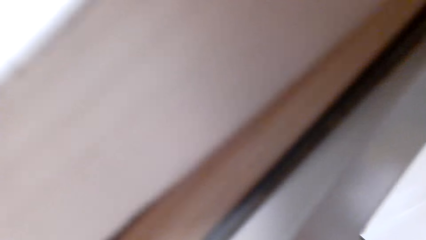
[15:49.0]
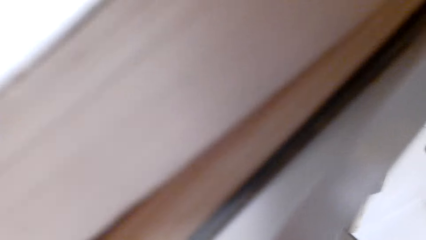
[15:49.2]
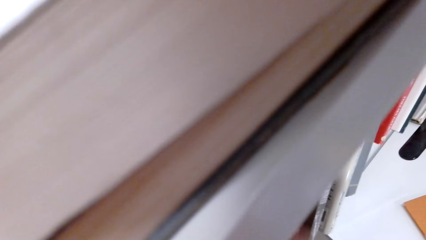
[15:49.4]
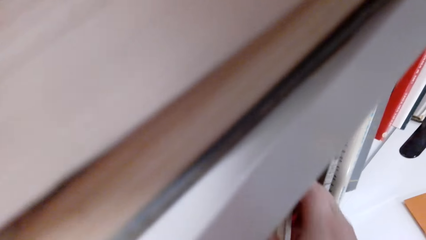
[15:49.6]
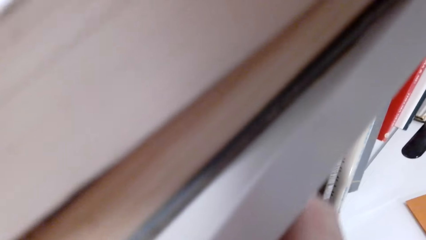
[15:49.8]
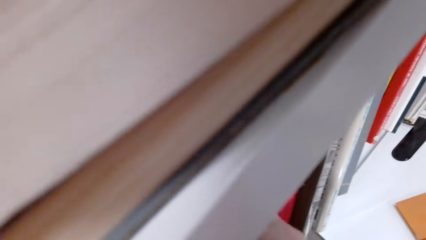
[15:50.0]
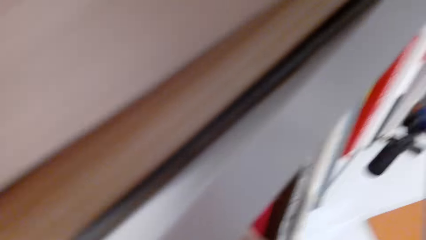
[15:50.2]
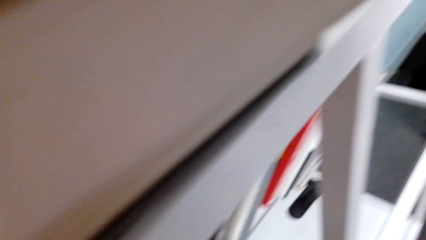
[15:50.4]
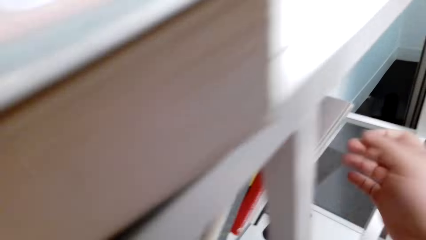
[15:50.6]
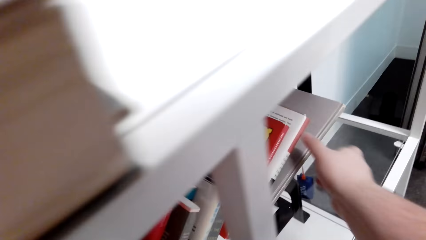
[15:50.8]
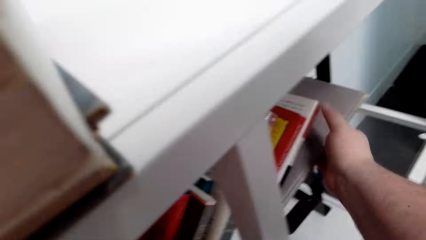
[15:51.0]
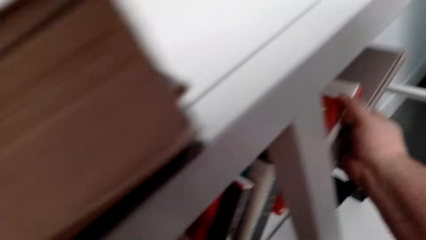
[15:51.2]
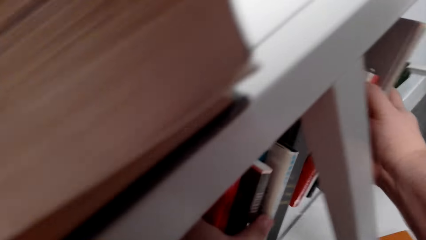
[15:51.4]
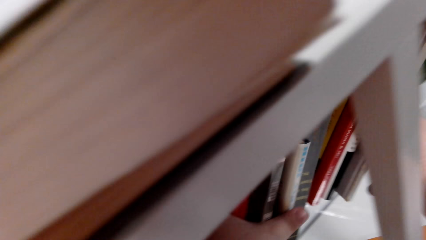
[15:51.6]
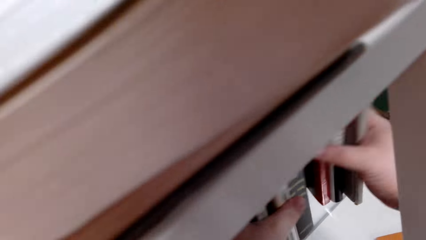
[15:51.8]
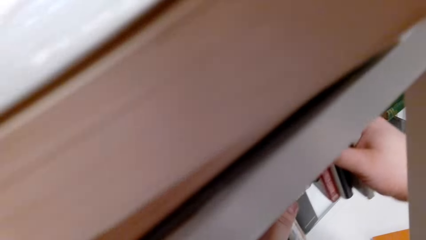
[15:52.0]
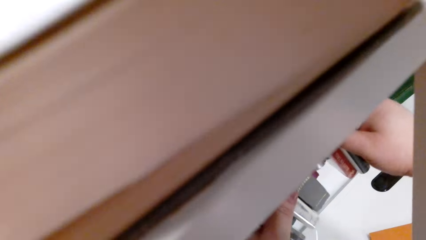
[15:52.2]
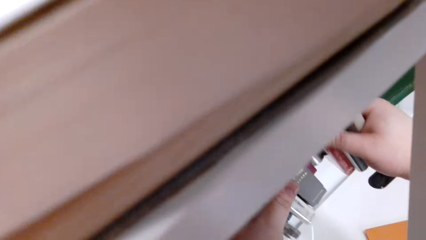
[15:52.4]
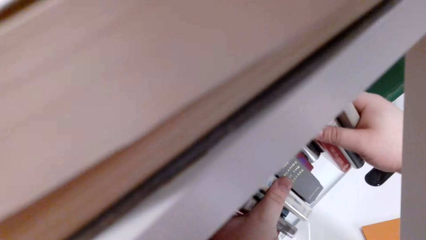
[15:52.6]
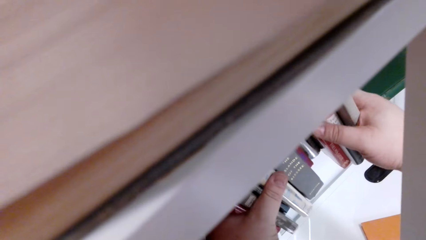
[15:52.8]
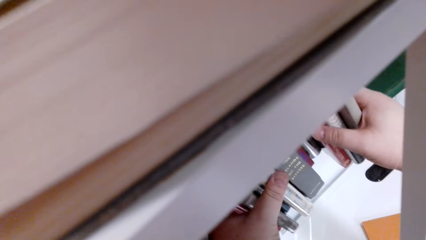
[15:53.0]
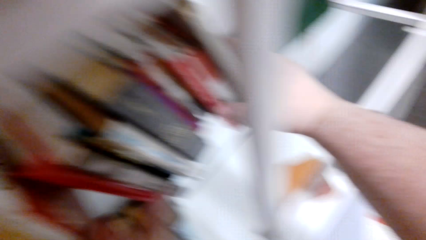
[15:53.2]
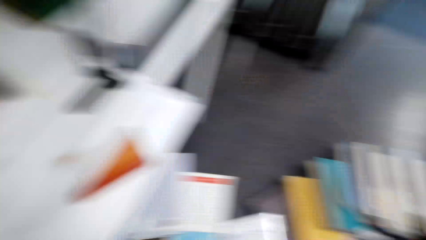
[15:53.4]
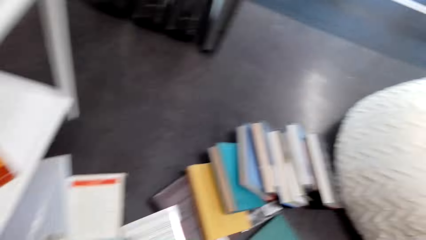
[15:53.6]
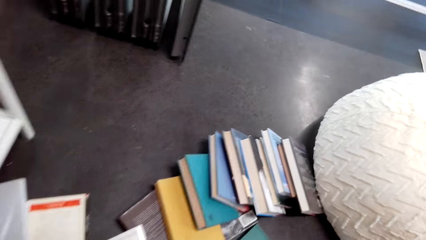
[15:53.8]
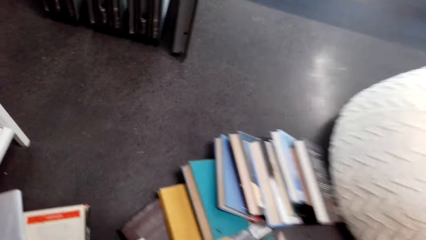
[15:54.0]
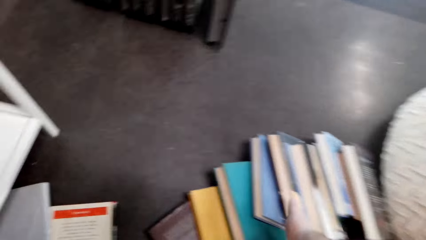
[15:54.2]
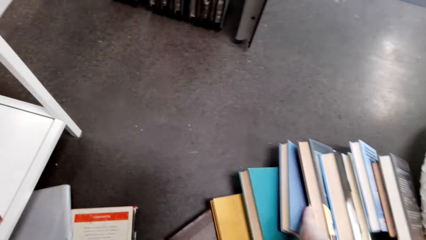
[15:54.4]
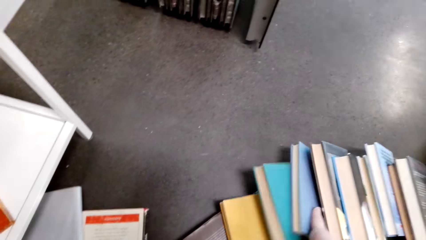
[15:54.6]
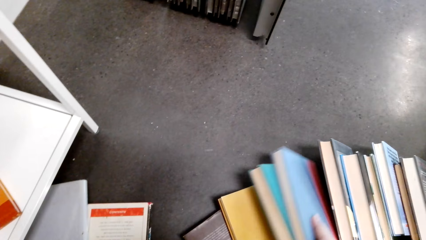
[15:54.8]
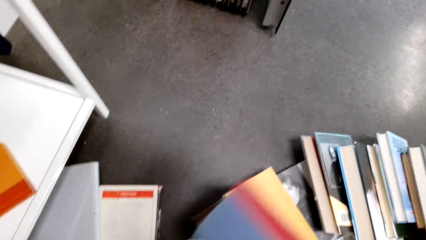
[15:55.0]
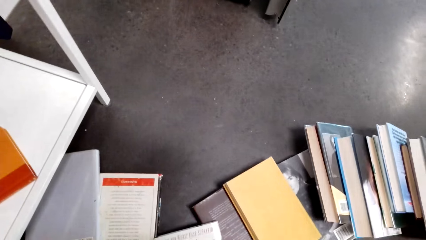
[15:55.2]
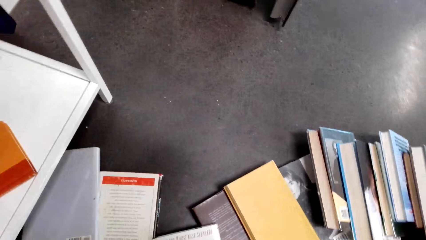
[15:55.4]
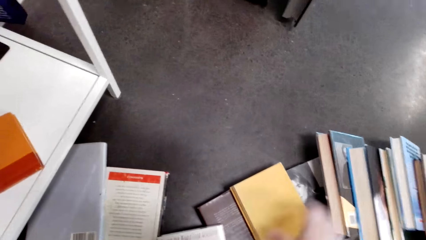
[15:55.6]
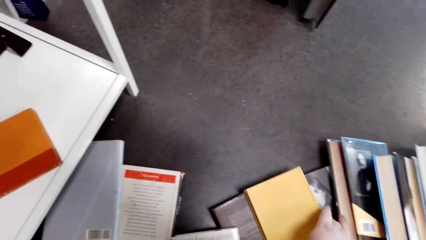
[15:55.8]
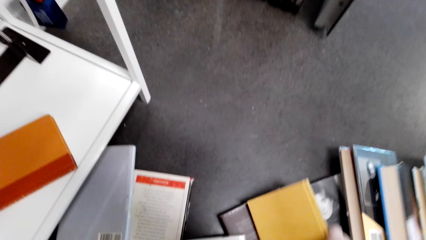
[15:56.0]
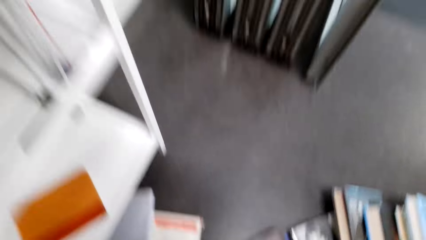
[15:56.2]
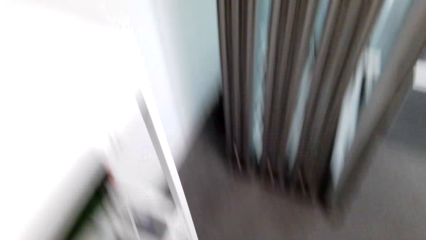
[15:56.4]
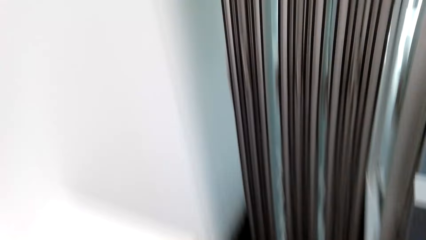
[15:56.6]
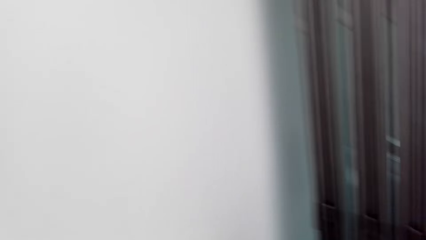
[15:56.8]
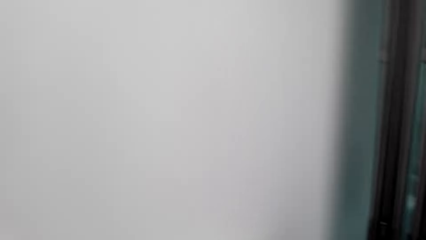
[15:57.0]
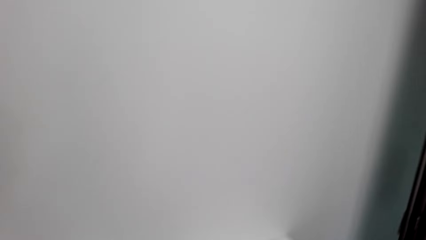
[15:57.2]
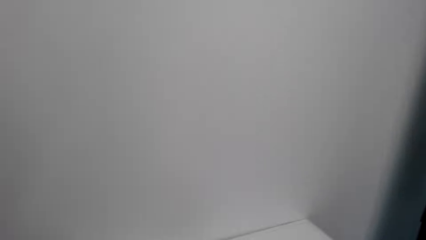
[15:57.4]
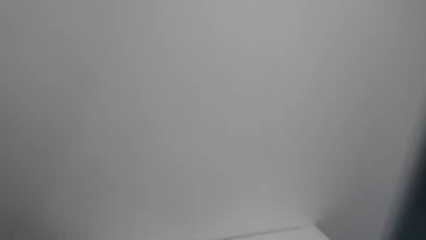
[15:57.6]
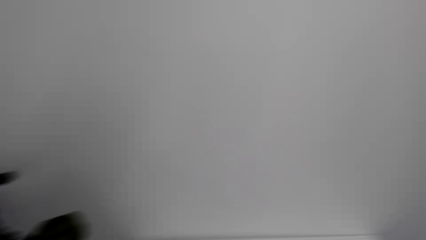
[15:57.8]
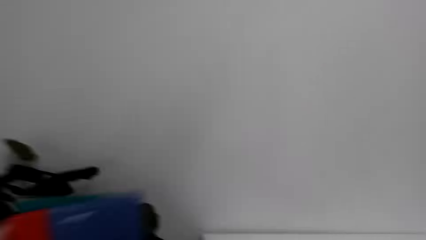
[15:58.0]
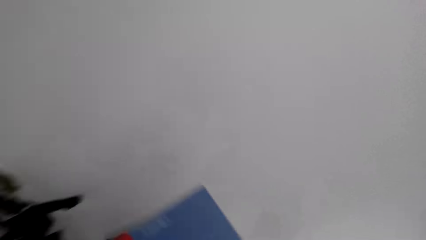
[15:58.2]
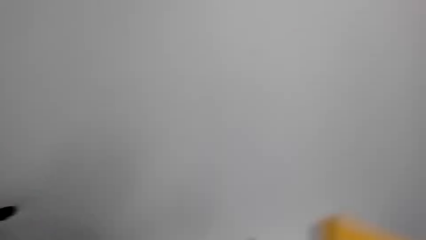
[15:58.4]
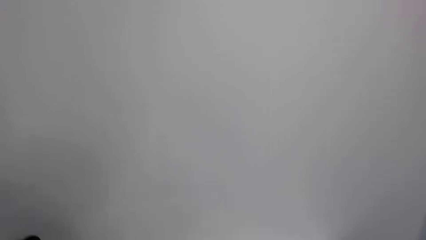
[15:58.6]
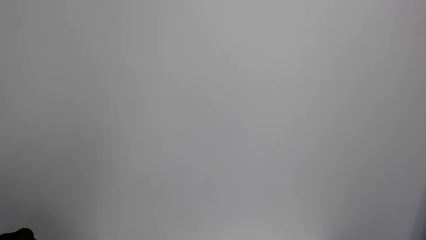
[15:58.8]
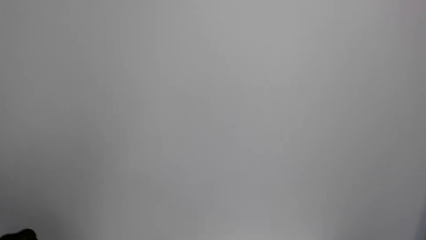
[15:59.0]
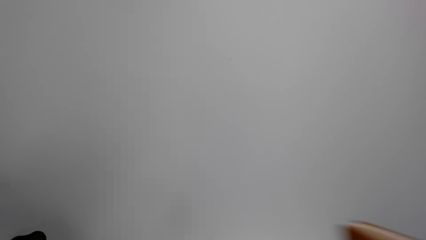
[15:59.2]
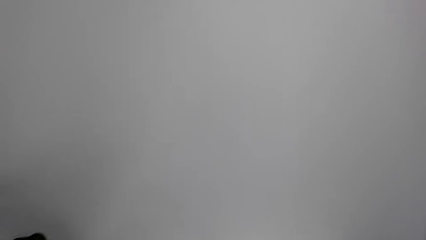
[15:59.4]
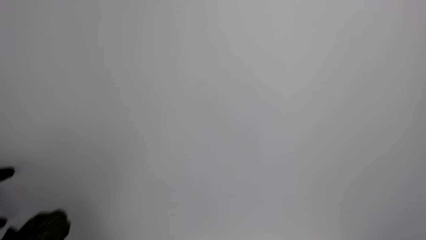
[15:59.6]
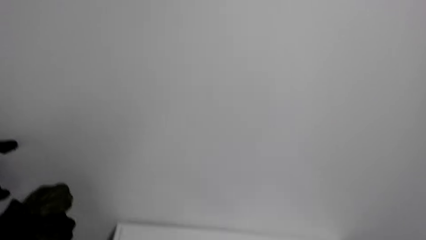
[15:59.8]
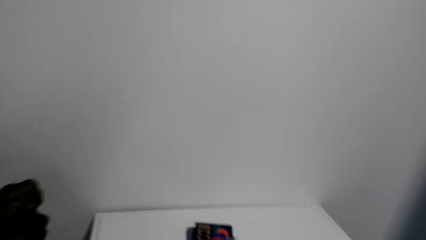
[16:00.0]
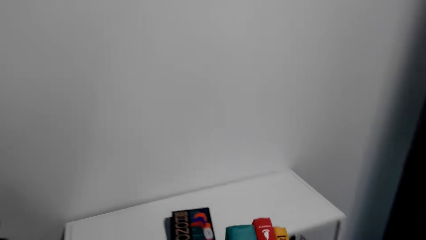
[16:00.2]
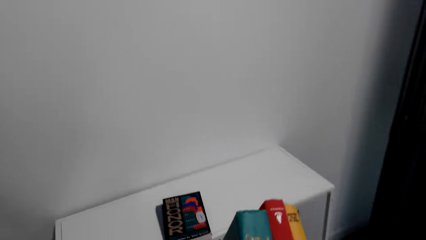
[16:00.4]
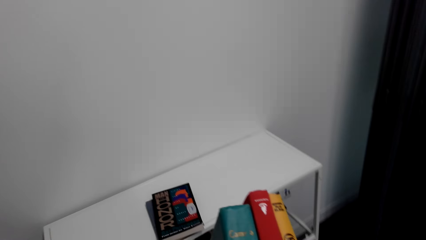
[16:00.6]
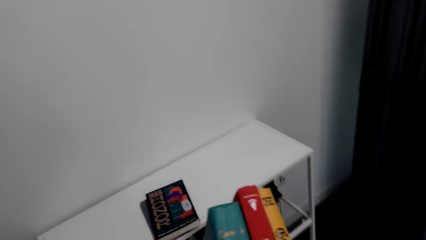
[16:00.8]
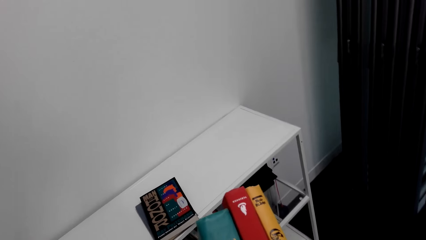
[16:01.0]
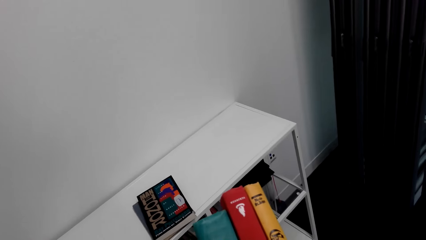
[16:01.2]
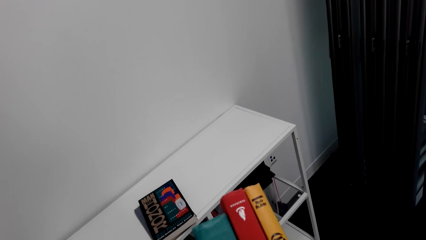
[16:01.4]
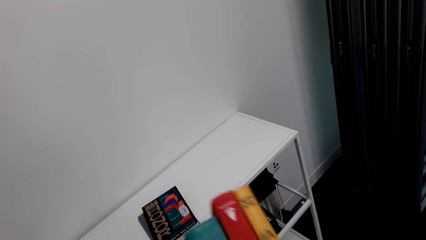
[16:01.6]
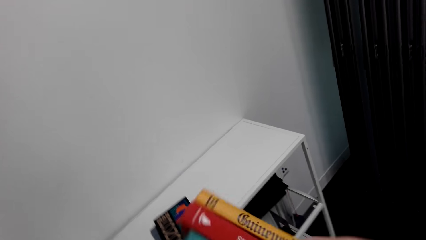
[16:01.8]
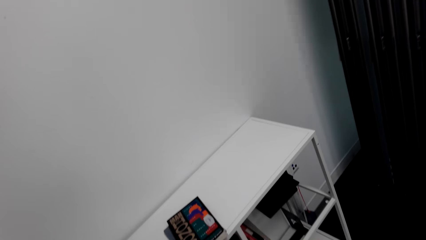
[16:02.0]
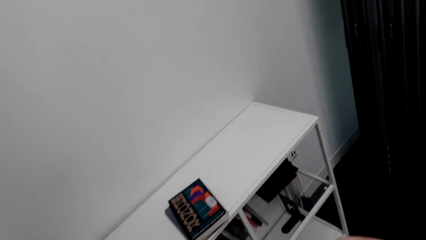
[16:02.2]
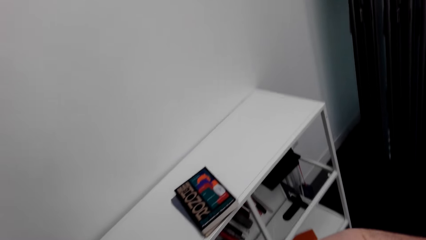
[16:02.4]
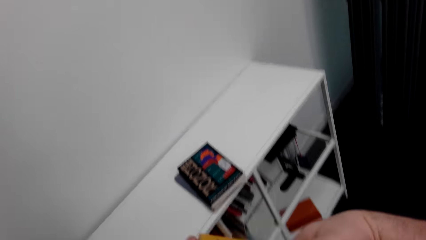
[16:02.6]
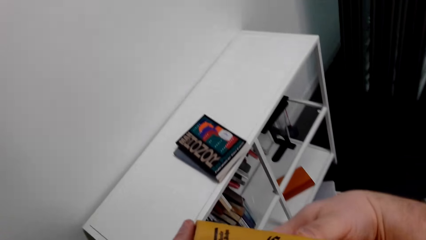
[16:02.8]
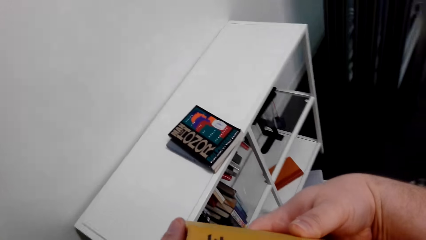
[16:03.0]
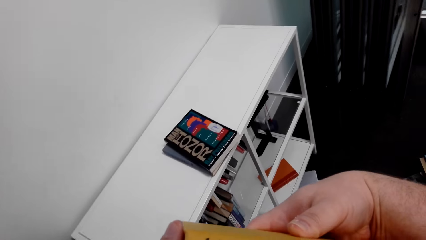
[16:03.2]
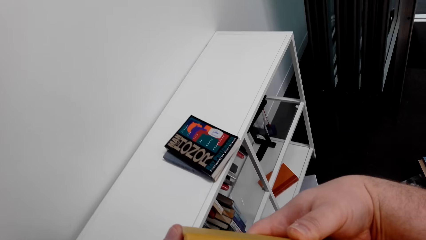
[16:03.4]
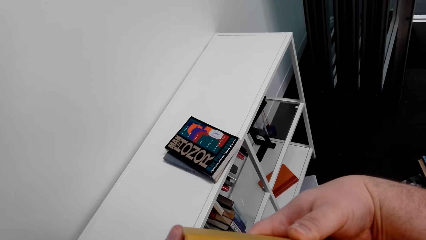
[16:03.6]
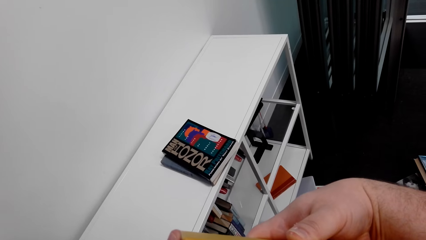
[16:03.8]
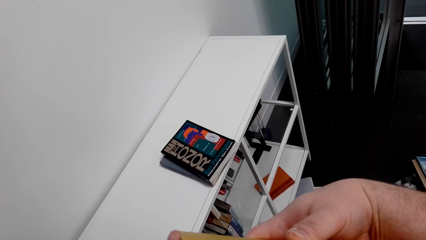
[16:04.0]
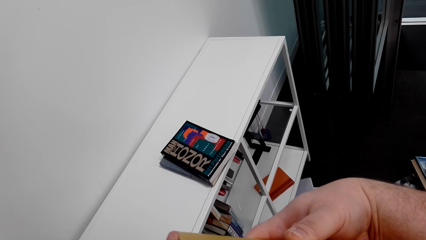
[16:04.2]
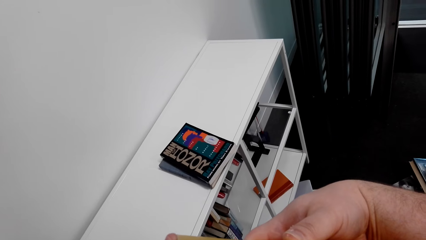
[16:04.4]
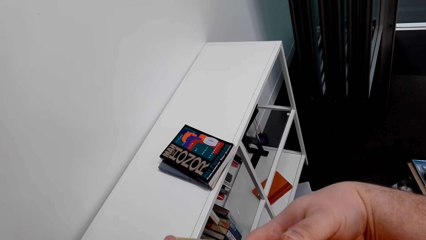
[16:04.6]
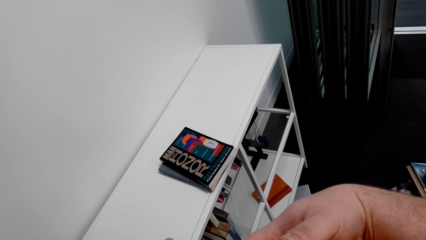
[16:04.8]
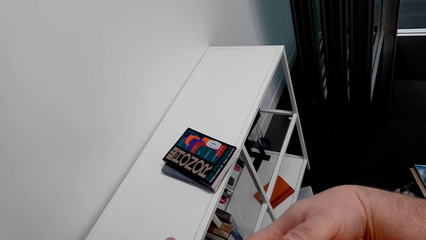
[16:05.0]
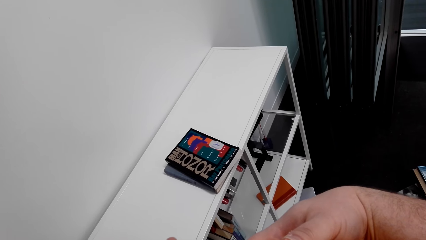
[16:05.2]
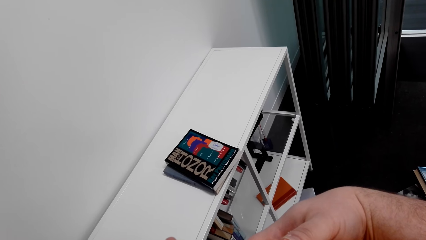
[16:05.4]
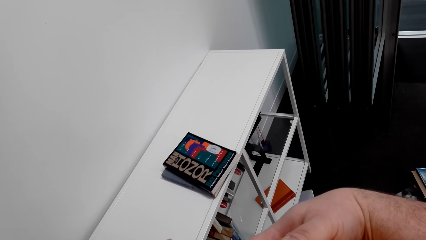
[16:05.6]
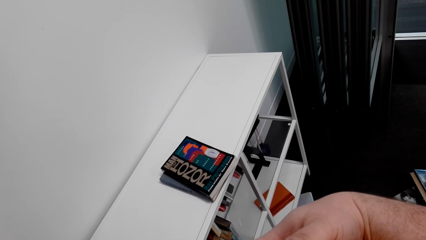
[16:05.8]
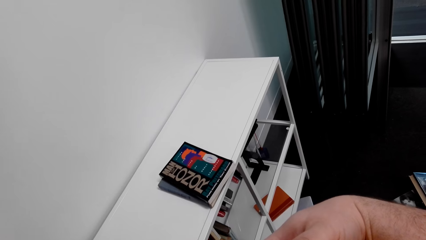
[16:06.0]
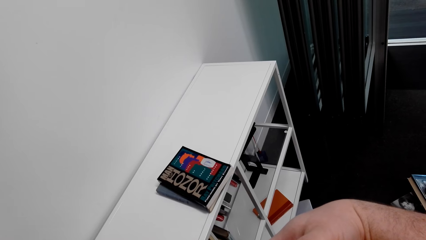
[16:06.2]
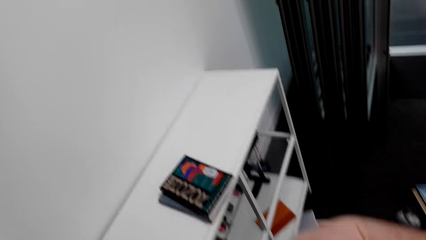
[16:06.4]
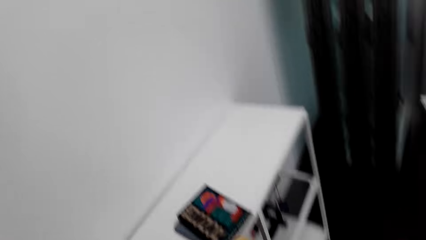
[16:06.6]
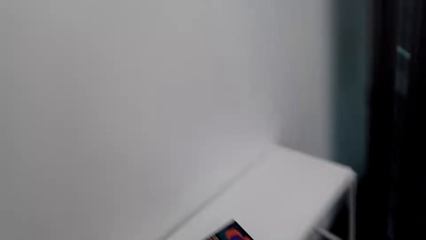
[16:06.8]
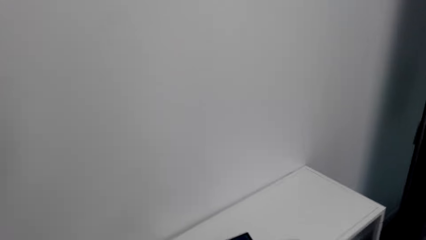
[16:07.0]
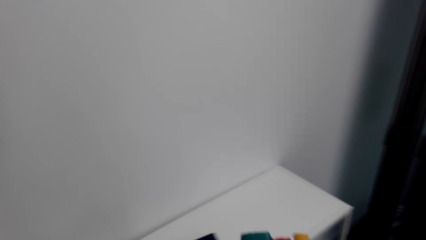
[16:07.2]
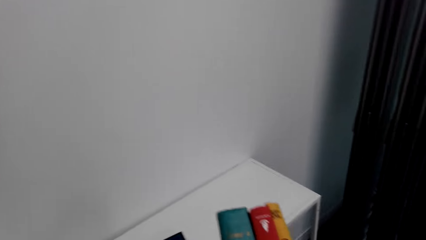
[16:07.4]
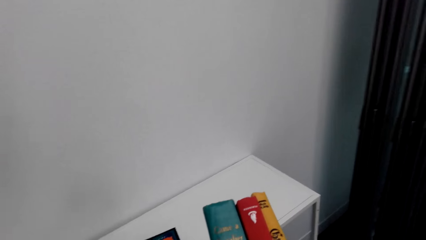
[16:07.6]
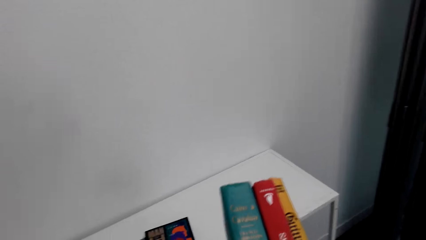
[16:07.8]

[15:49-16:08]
The camera wearer arranges the books on the shelf. She holds books from falling. She moves in the room. She picks a book from the floor. She sorts the books, and looks at the books. She holds three books on her hands.
